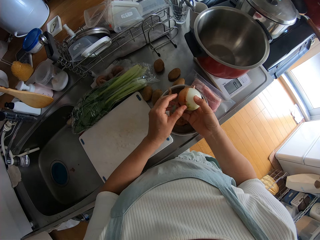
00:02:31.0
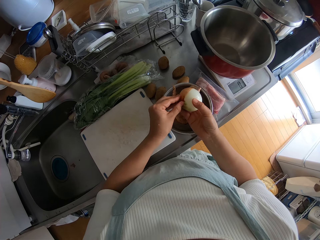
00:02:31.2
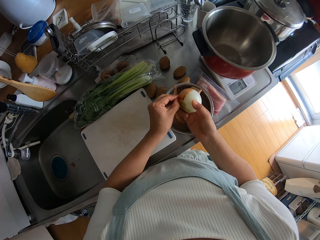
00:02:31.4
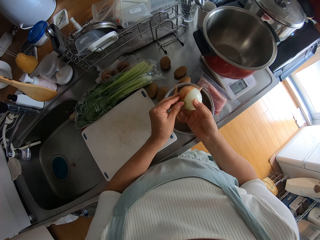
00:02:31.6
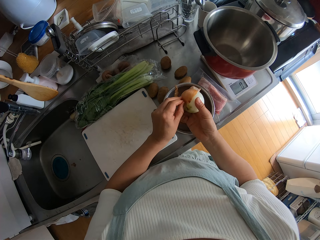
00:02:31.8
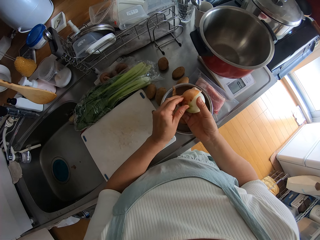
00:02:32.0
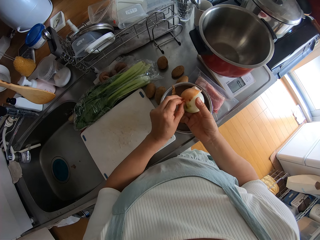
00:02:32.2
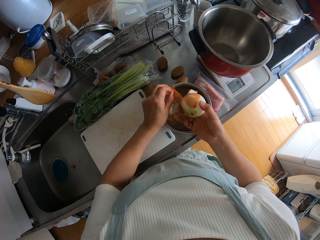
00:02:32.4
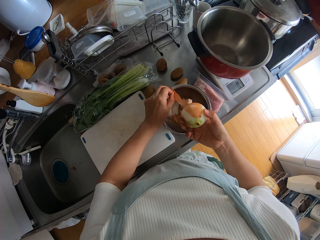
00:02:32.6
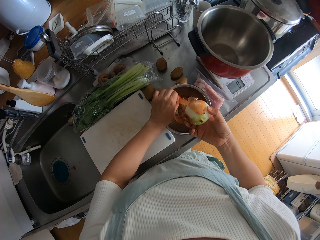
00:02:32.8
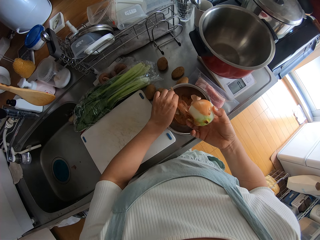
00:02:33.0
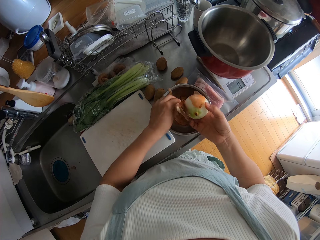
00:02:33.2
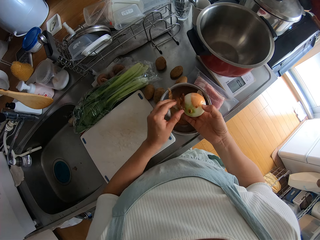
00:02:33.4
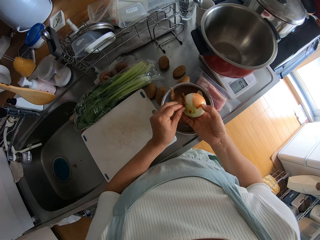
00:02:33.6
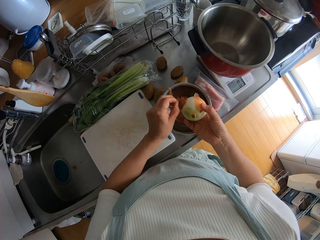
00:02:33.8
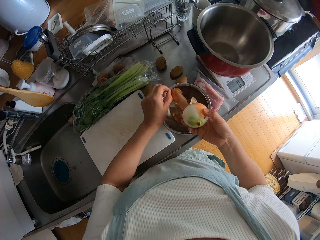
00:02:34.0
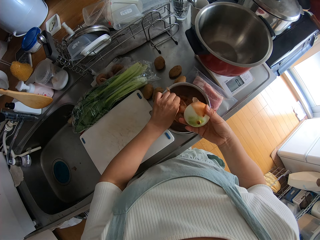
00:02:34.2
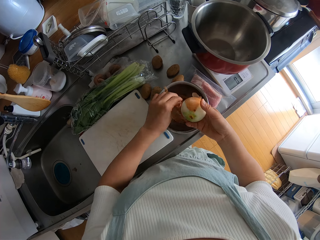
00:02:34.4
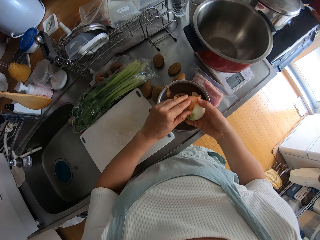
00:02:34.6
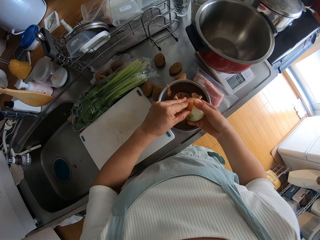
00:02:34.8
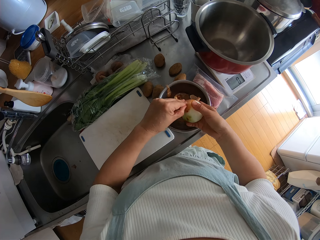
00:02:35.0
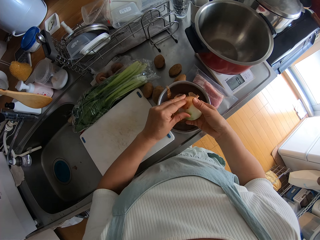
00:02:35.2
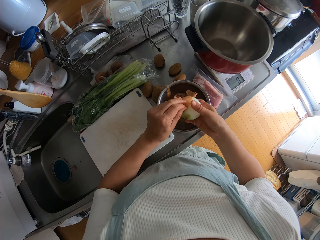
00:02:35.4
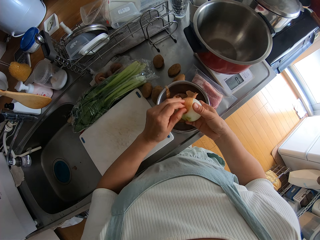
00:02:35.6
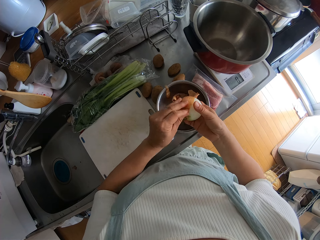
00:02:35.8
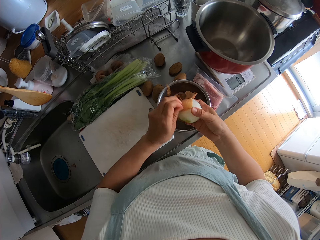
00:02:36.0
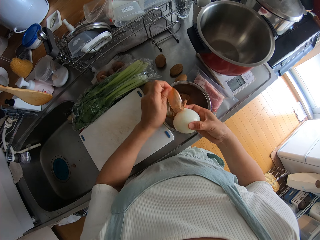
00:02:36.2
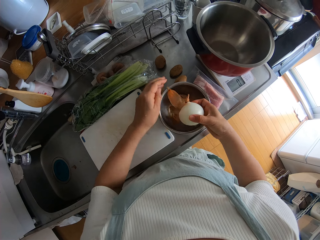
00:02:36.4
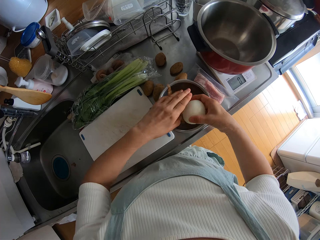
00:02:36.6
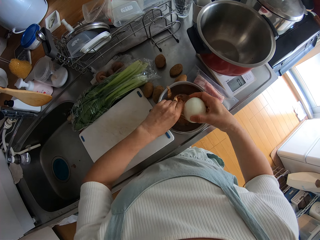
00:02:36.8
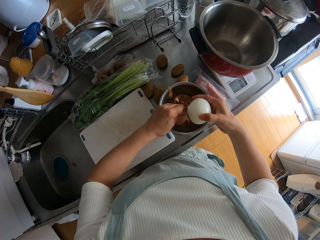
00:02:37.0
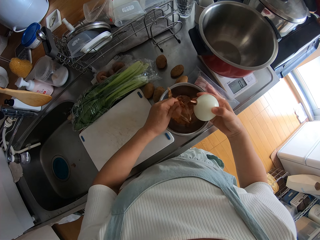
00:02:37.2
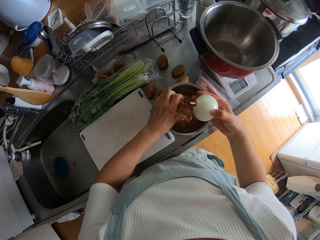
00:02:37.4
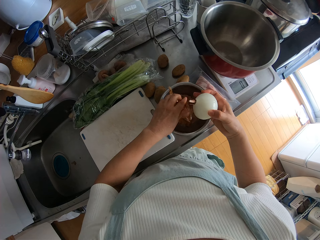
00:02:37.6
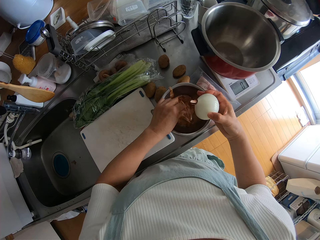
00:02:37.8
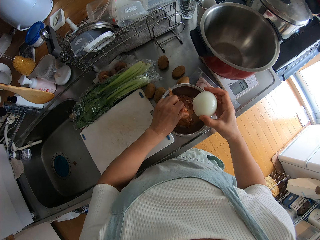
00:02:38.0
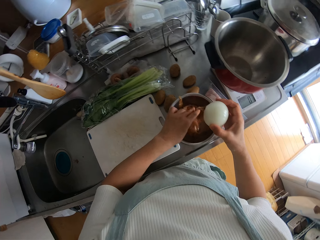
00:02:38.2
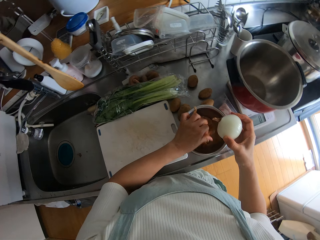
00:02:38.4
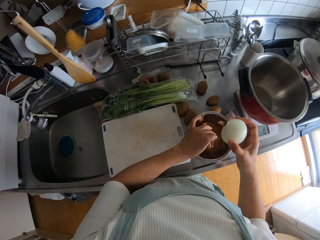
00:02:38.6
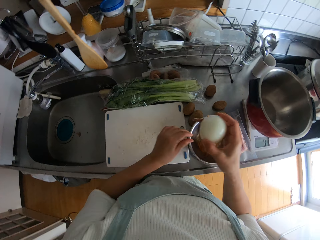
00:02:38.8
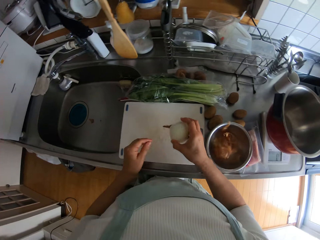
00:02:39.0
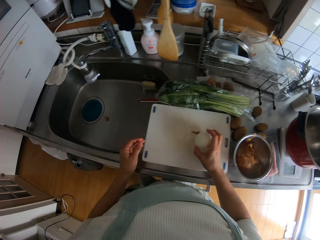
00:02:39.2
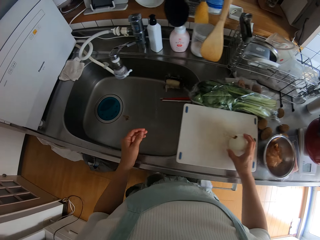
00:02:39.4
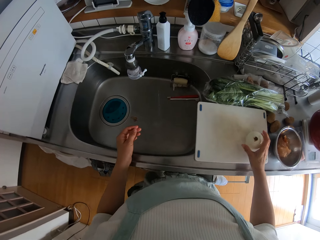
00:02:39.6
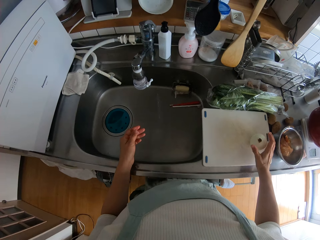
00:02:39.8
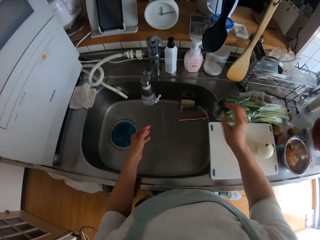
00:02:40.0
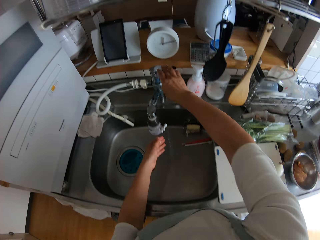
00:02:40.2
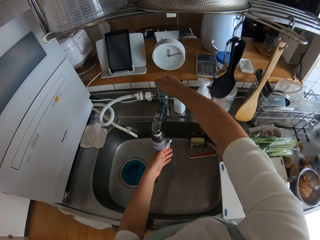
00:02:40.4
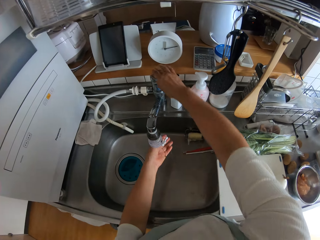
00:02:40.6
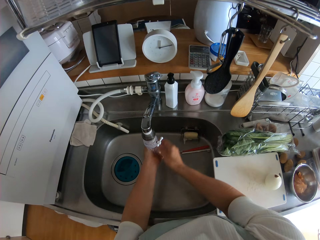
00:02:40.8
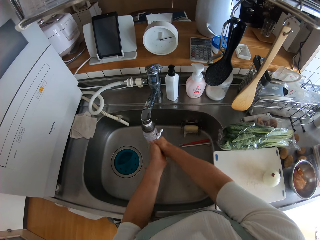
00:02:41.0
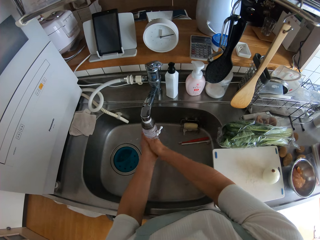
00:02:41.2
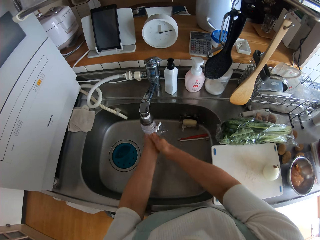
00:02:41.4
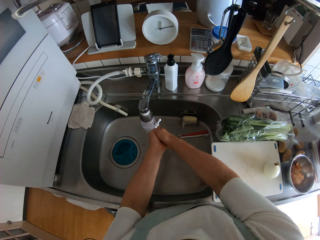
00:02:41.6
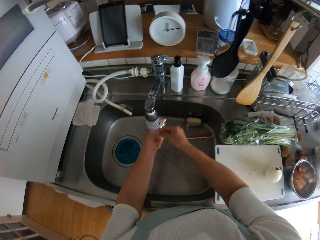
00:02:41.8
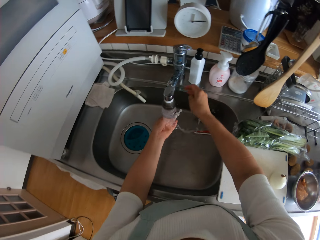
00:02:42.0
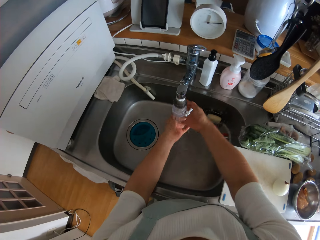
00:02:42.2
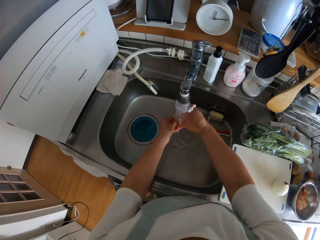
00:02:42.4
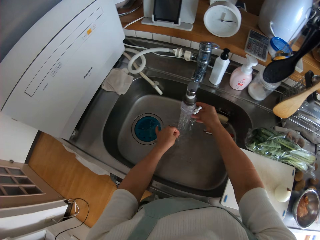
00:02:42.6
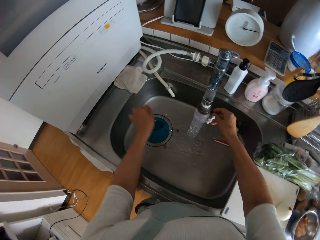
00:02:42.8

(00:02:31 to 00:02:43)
The camera wearer drops the onion or turnip on the chopping board. She opens the tap. She rinses her hands under the water from the tap.

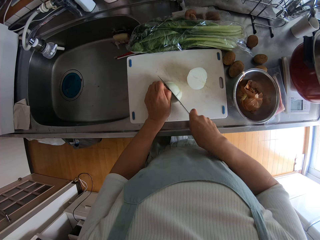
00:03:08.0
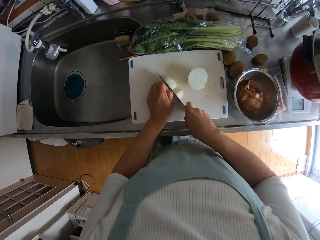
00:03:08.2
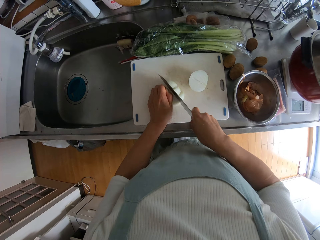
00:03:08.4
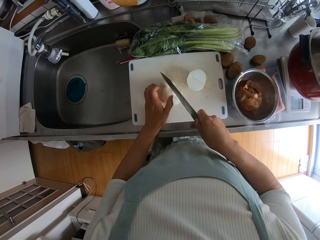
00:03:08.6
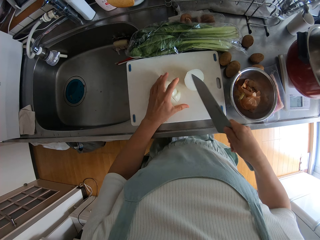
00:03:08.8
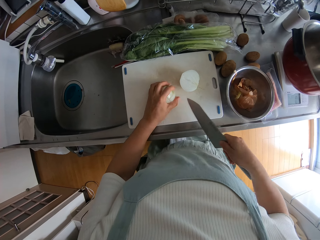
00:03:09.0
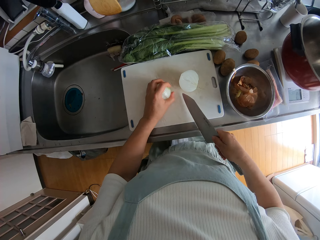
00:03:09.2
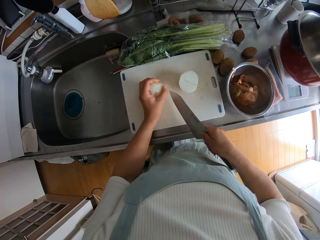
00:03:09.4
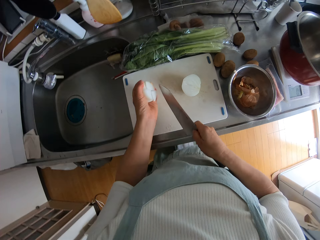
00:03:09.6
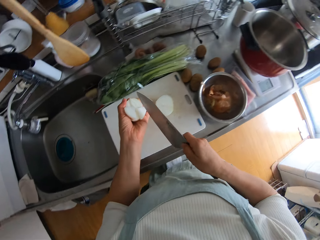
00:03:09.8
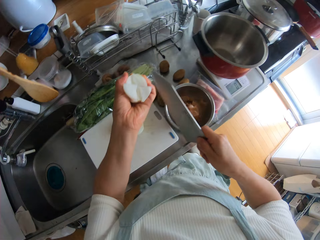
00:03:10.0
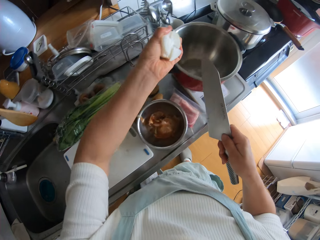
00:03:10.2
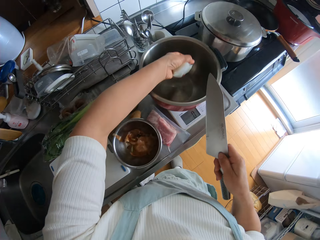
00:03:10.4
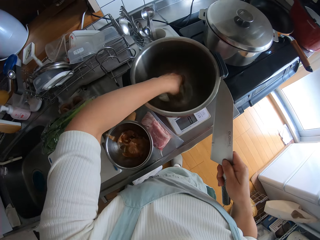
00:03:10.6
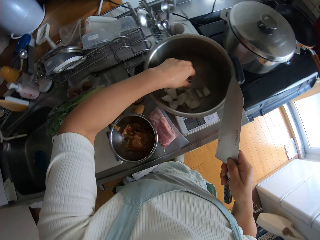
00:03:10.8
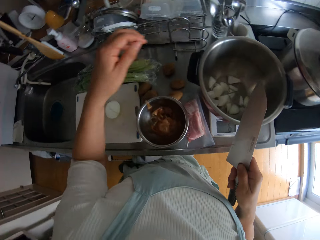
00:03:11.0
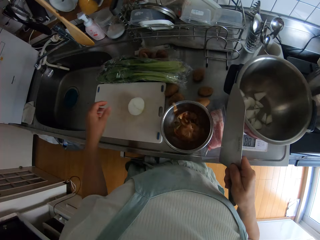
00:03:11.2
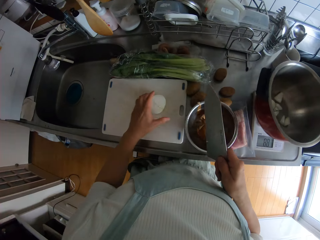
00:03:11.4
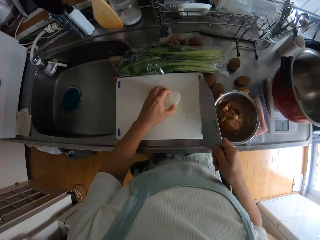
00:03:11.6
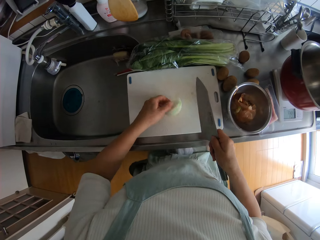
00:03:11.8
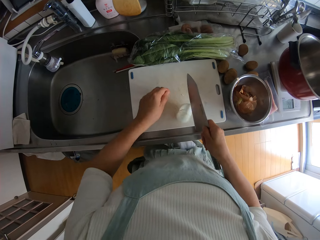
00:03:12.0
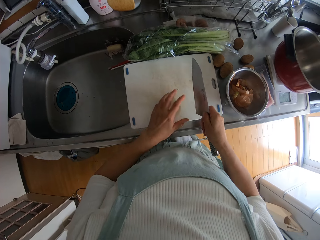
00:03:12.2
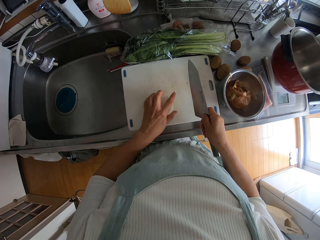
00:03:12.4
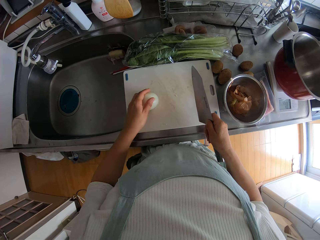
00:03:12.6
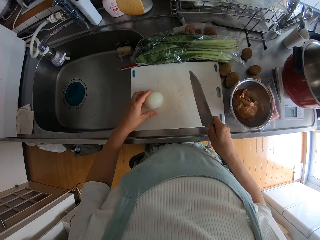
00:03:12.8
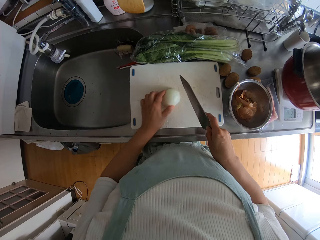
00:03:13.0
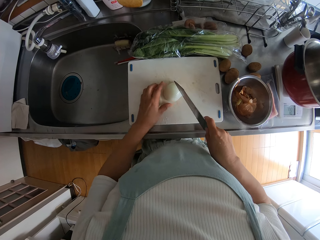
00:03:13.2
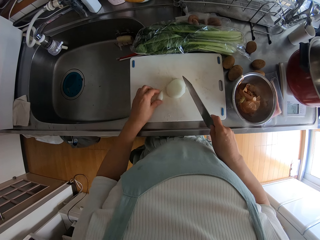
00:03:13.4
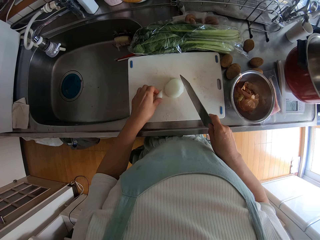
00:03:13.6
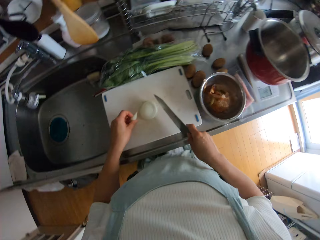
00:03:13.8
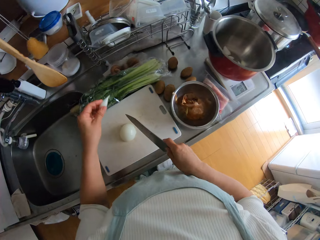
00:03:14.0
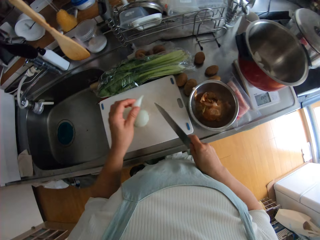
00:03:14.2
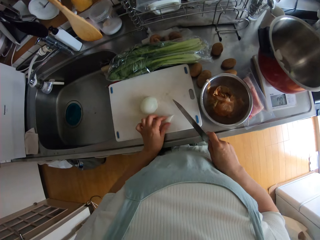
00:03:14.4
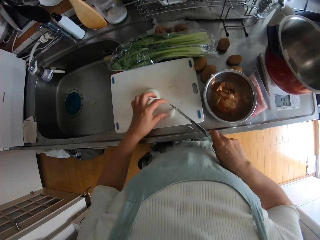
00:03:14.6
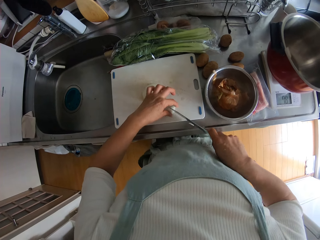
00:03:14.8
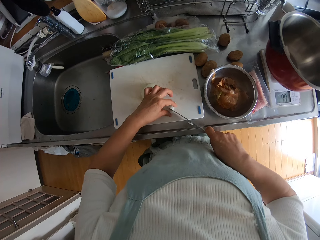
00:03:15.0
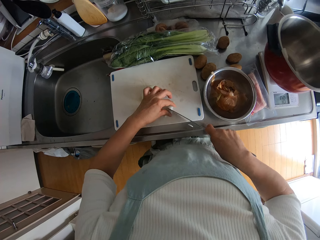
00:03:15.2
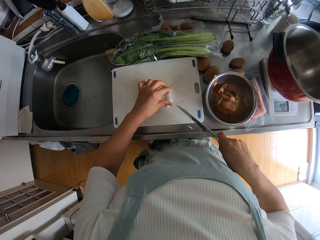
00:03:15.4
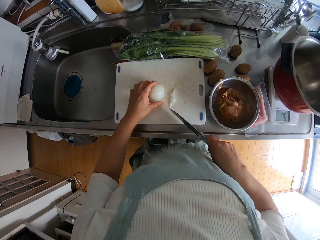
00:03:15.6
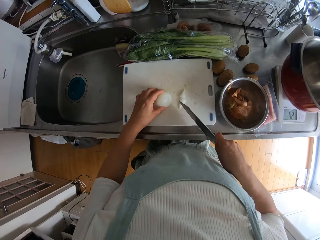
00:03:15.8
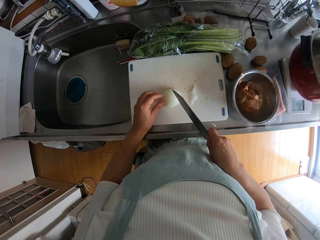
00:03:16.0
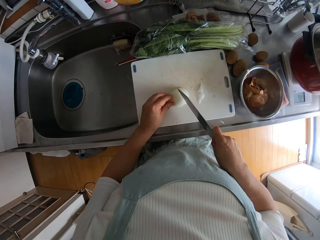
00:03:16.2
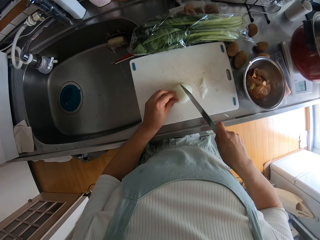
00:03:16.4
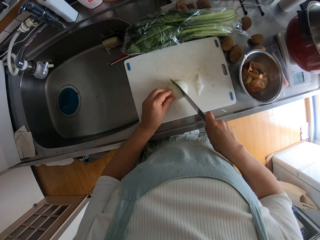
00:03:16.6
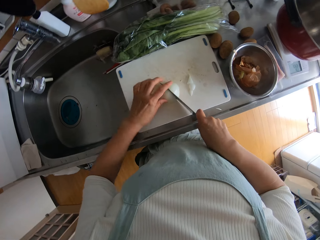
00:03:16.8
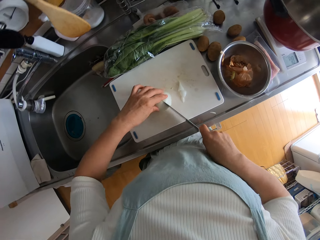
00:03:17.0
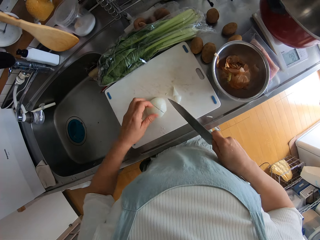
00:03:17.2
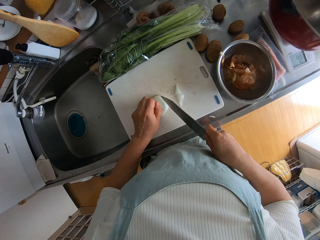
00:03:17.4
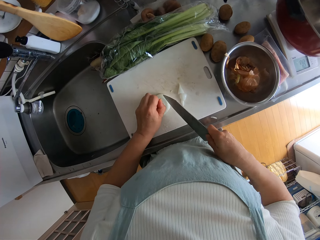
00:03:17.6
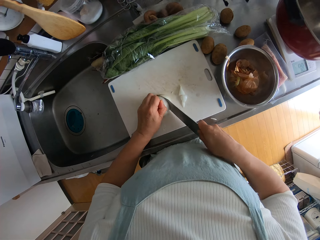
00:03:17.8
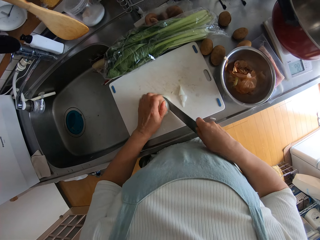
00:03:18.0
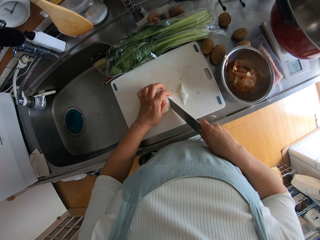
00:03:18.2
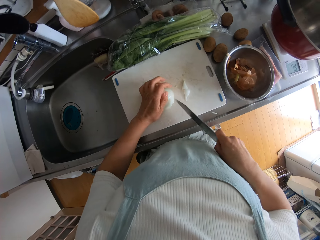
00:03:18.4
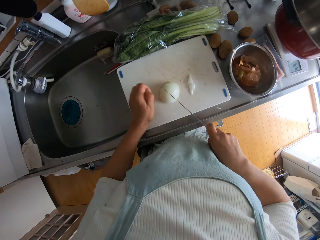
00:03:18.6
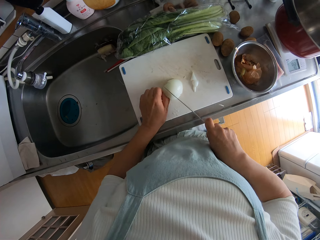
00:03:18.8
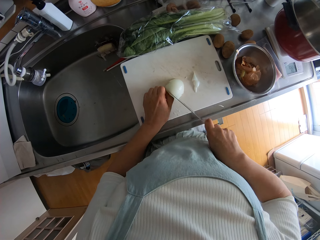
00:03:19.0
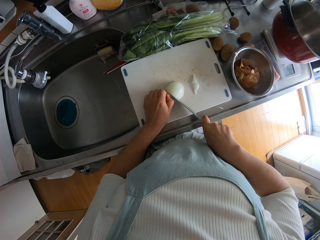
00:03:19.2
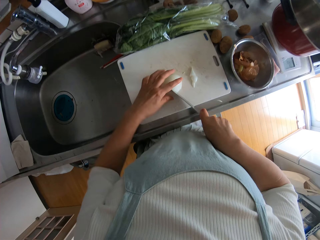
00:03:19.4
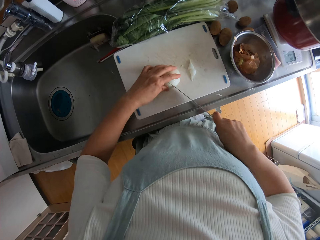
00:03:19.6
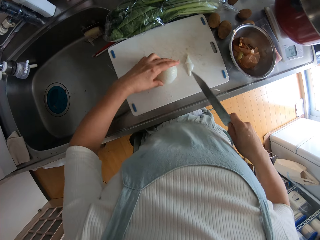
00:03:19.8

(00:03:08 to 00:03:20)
The camera wearer packs the cut pieces of the onion or turnip from the chopping board. They drop the pieces of the onion into the pressure cooker pan on the scale. They adjust the other half of the onion on the chopping board. They touch the turnip. They pick a small piece of onion from the chopping board. They drop the piece of onion on the chopping board. They cut the piece of onion on the chopping board with the knife. They move the other half of the onion on the chopping board. They cut the other half of the onion on the chopping board into small pieces with the knife.
